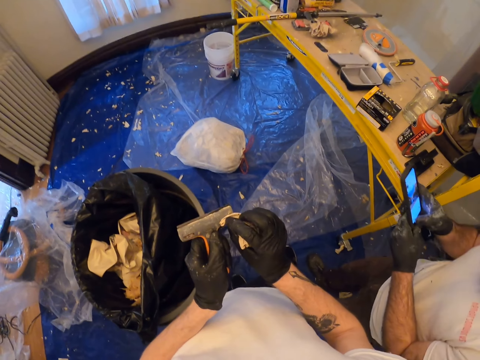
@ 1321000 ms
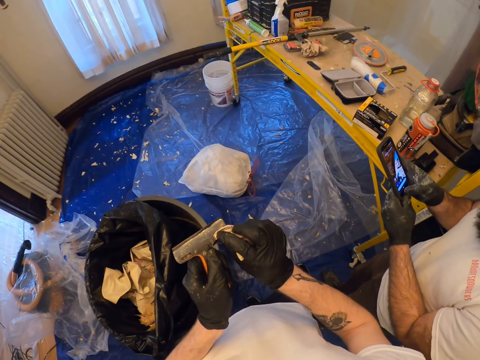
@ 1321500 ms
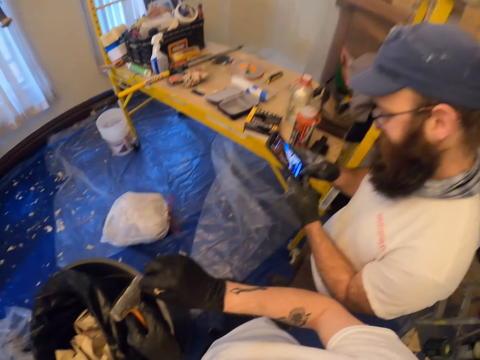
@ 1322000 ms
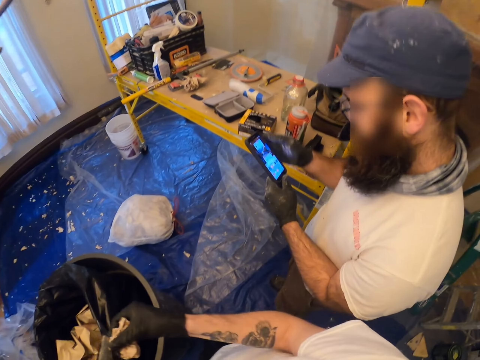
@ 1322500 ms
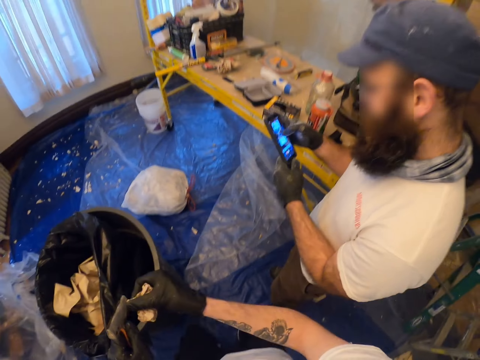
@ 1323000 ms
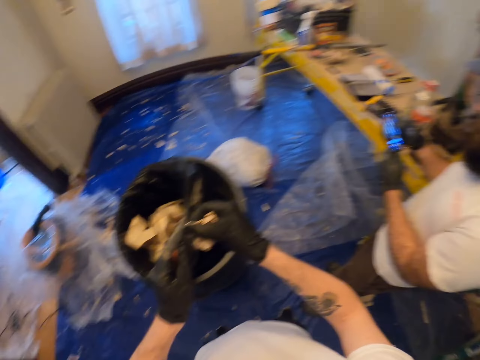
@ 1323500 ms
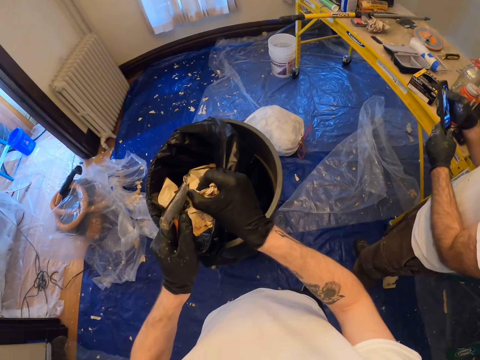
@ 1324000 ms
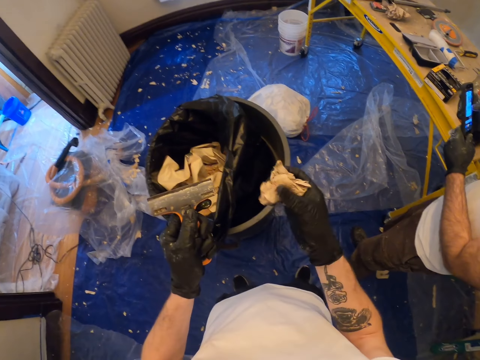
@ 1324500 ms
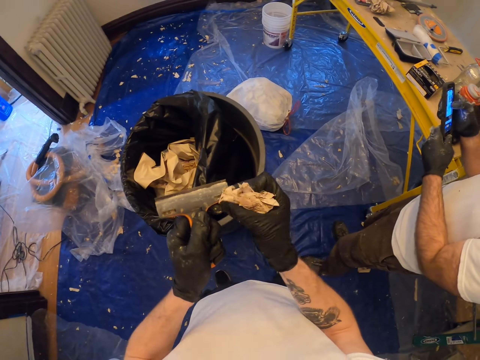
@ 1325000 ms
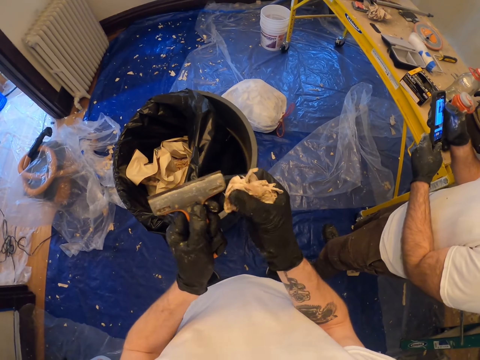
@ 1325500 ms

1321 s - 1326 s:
The camera wearer leans a brush.

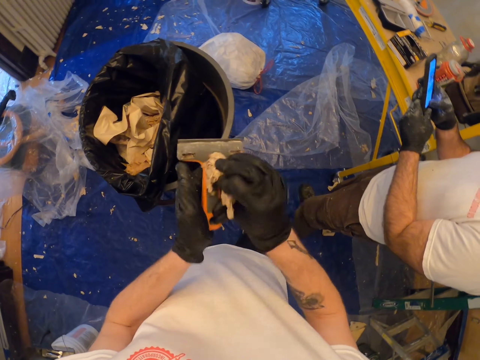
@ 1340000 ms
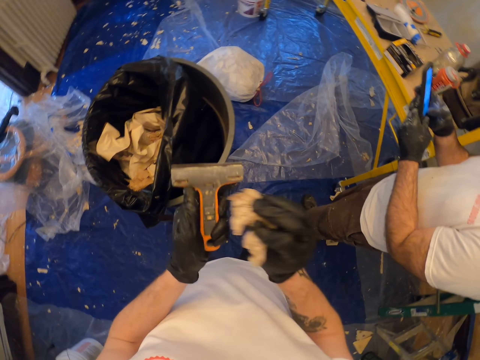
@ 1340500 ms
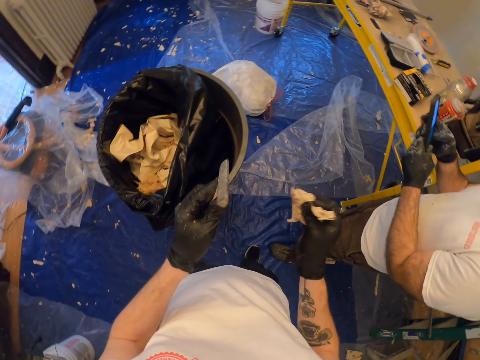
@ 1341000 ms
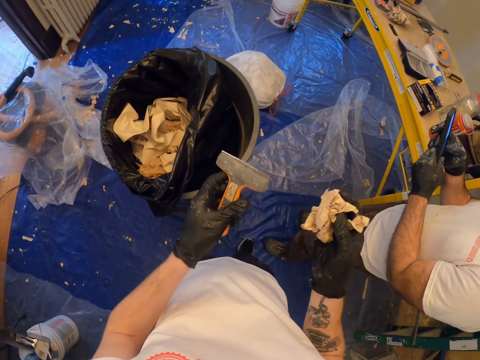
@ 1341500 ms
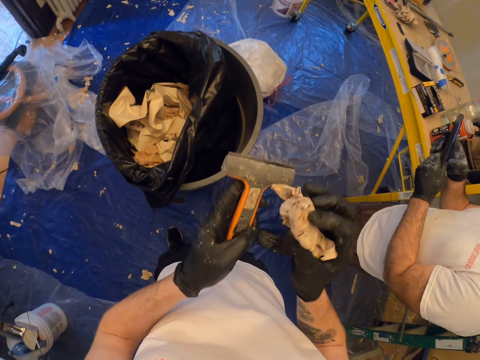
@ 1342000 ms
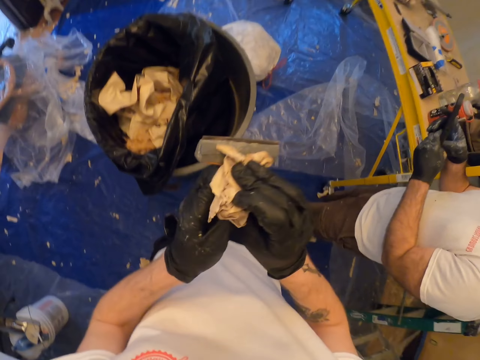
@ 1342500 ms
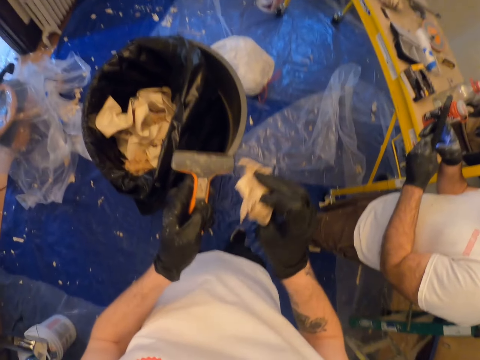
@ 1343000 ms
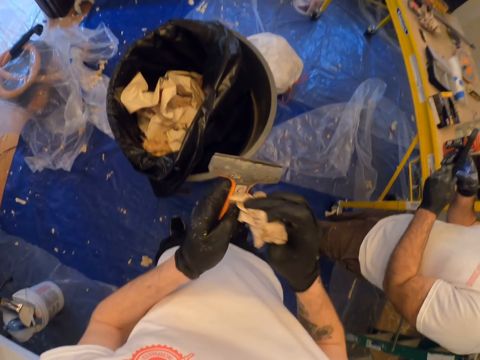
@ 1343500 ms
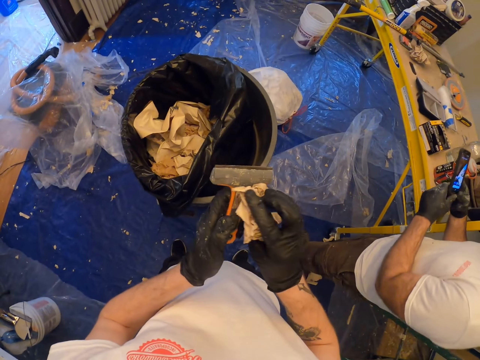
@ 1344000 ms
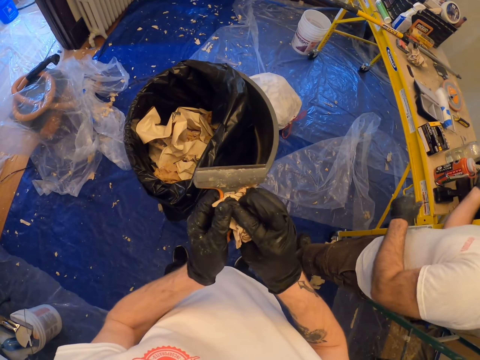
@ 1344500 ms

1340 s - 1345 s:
The camera wearer looks at the scraper. They wipe the scraper with the tissue paper.

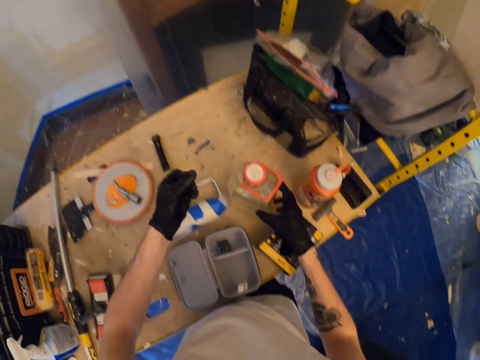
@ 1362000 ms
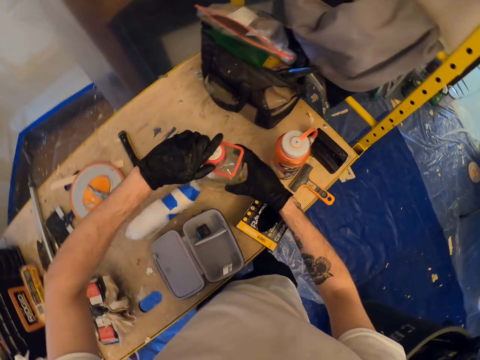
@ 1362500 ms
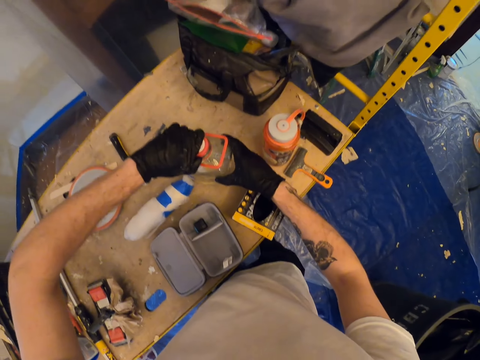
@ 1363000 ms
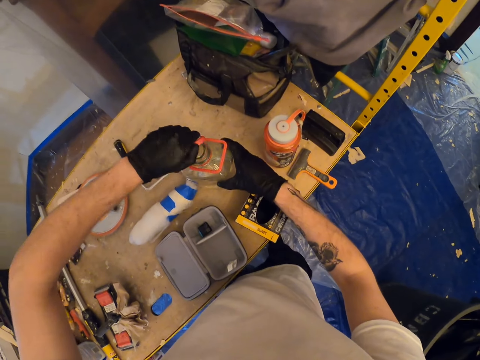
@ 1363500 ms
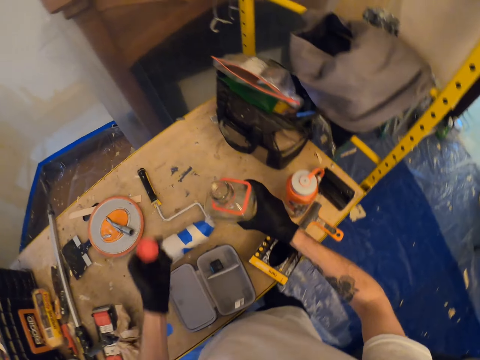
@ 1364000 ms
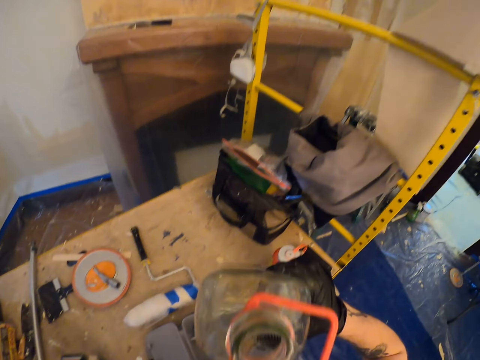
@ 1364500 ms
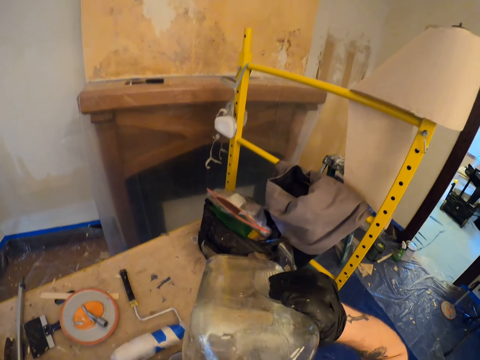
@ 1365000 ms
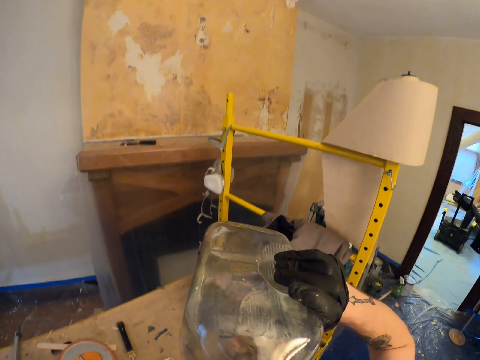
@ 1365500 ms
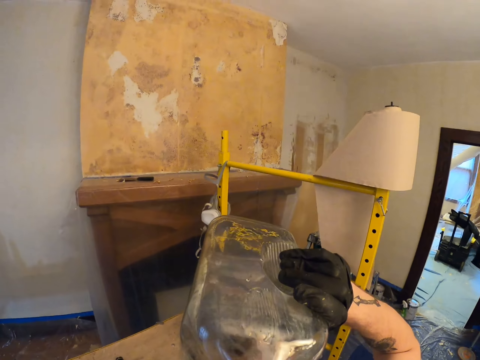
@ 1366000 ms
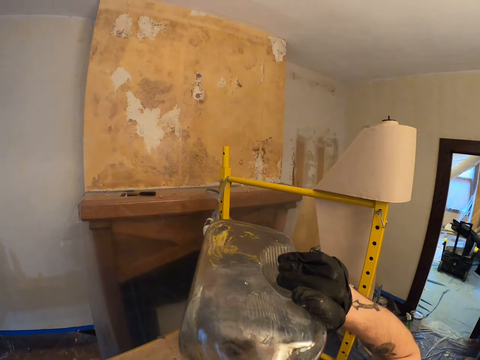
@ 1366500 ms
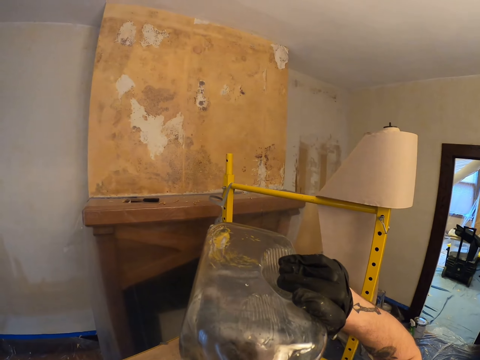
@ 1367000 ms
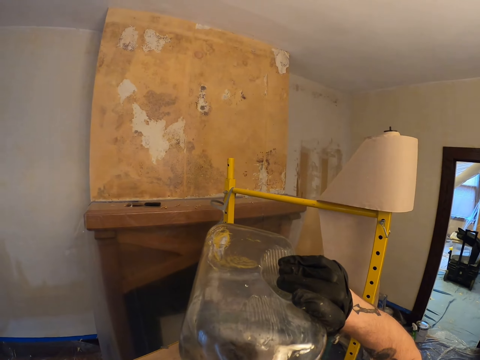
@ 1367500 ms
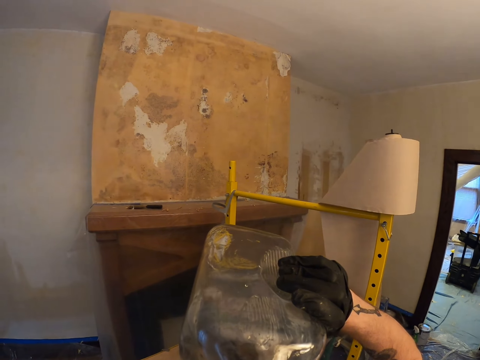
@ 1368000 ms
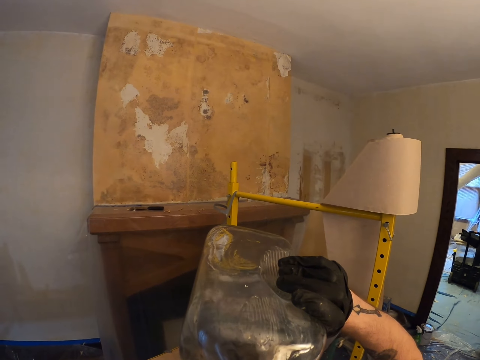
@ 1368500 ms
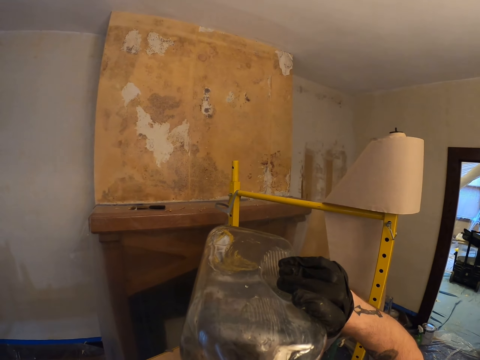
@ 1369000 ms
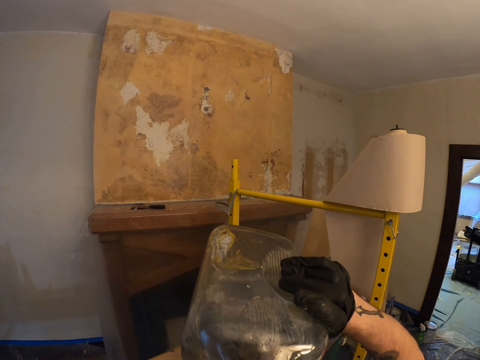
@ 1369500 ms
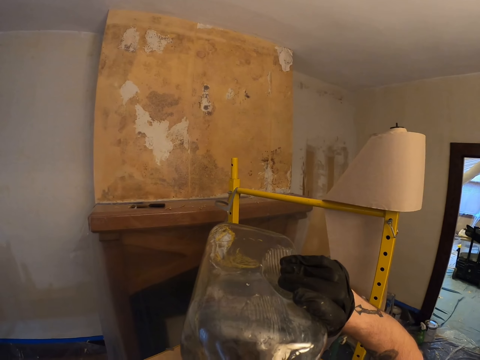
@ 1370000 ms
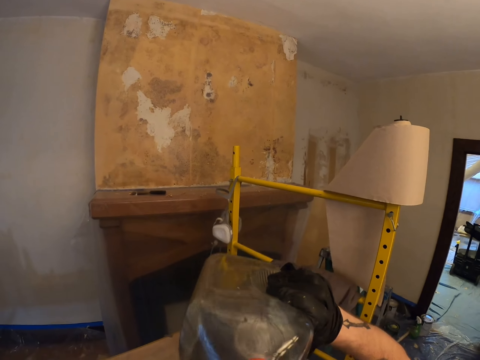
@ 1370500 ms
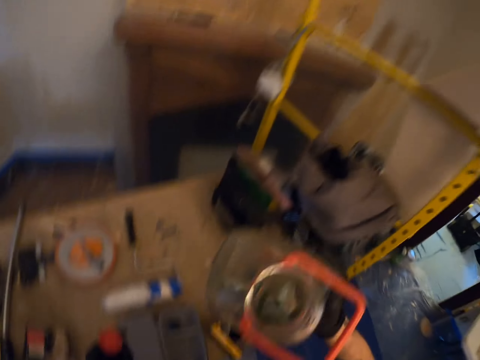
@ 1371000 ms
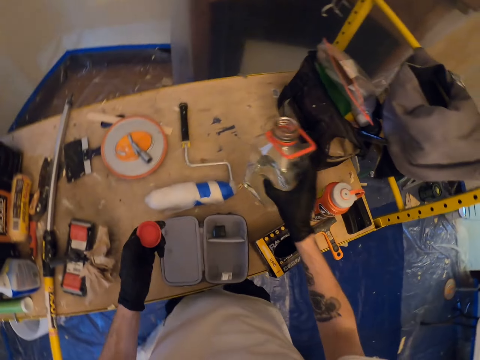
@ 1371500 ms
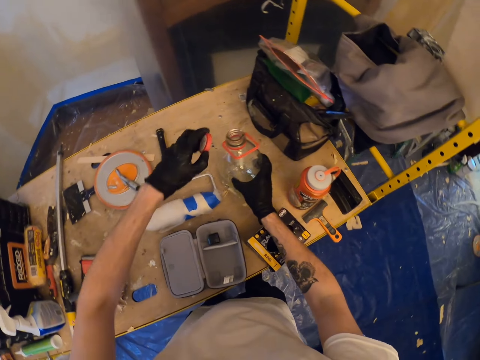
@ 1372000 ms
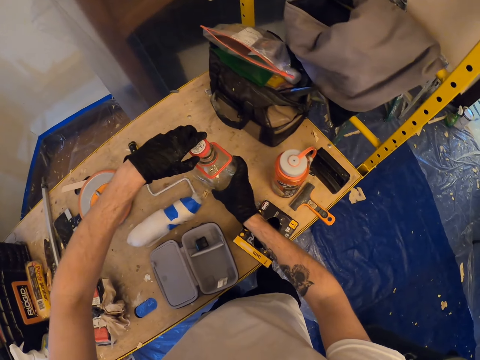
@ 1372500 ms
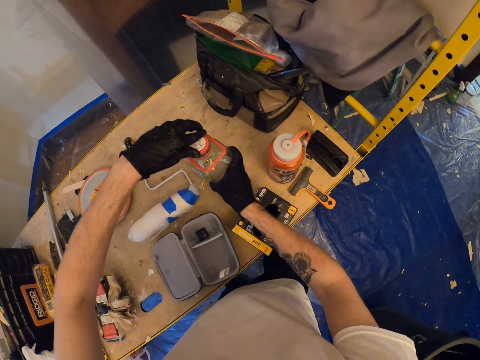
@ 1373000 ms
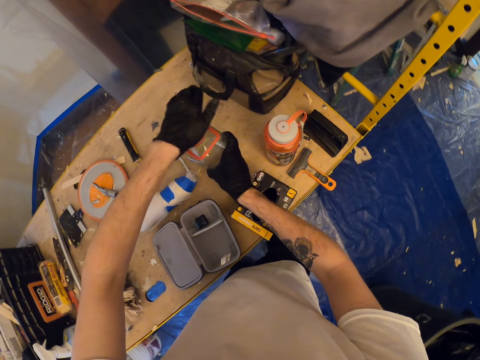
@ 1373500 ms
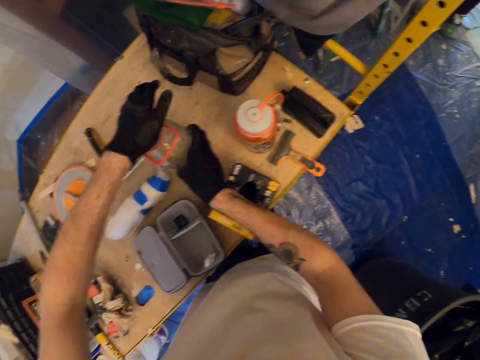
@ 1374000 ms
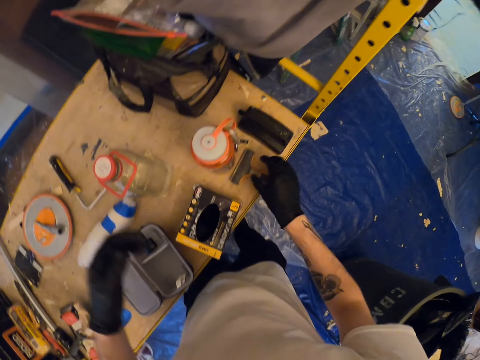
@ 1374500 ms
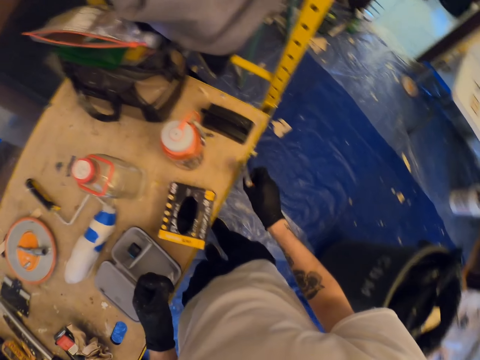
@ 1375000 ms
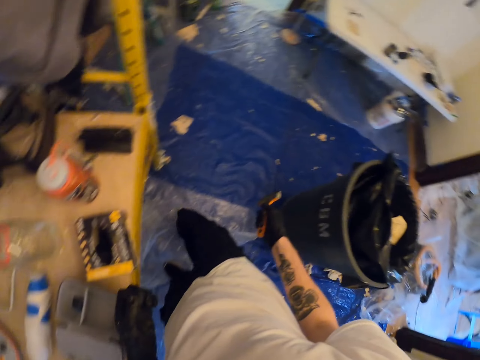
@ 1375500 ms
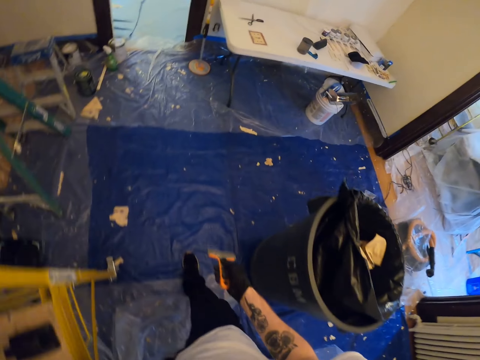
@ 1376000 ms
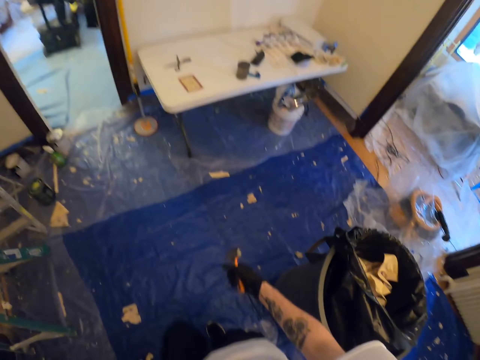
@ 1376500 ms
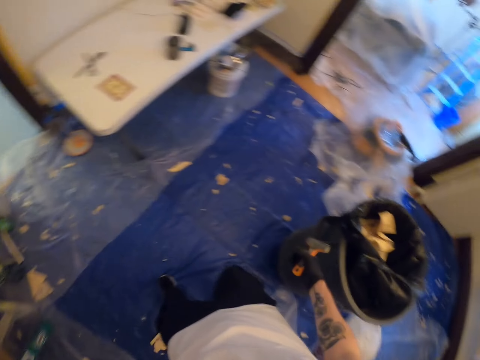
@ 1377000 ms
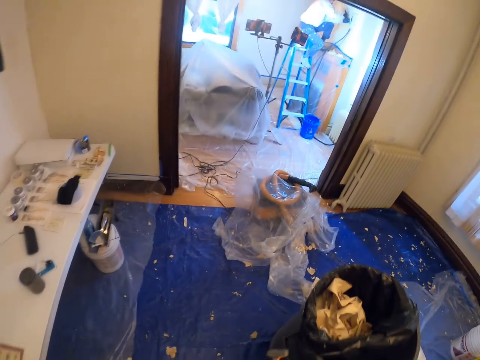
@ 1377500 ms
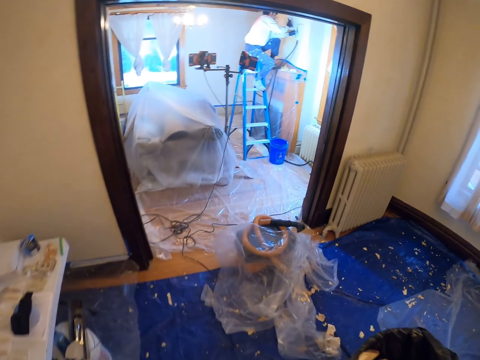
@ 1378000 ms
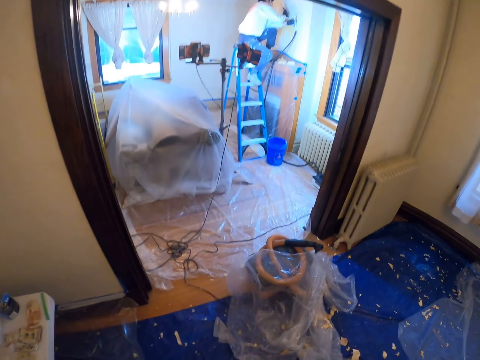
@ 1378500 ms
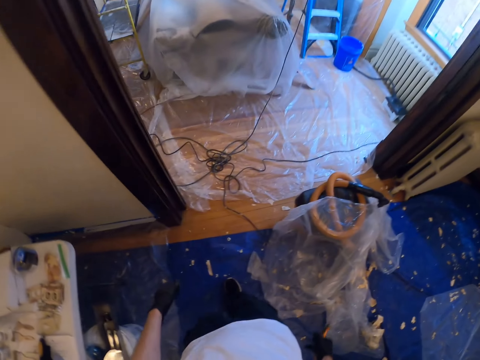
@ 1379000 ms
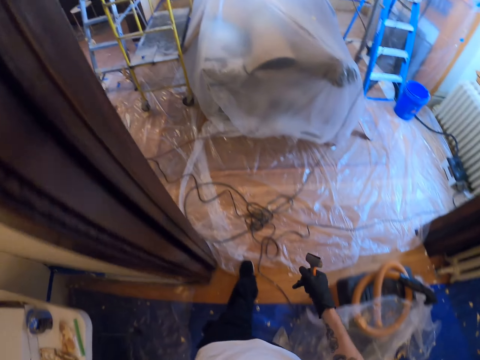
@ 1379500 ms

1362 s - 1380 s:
The camera wearer picks the water bottle from the table. He opens the water bottle. He drinks the water from the water bottle. He drinks water from the bottle. He puts back the bottle on the table. He tightens the bottle lid on the bottle. He withdraws both hands from the bottle. He picks the putty knife off the table with his right hand. He moves to the right across rooms.
